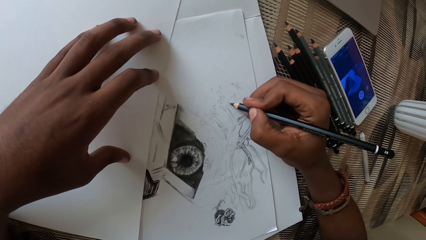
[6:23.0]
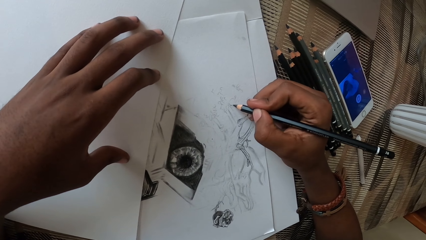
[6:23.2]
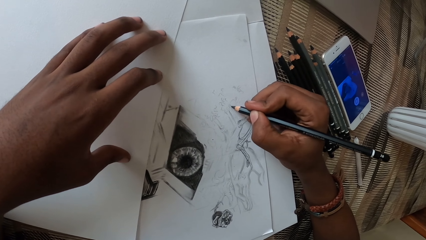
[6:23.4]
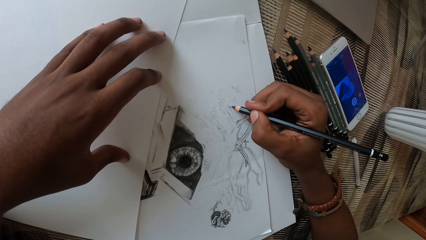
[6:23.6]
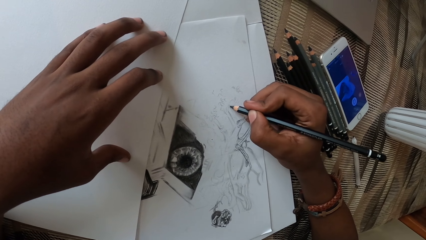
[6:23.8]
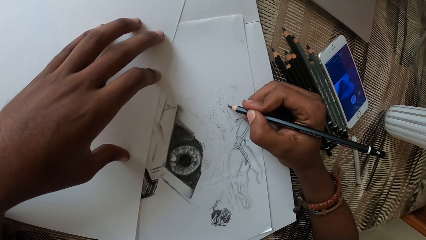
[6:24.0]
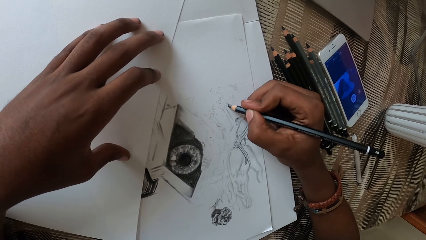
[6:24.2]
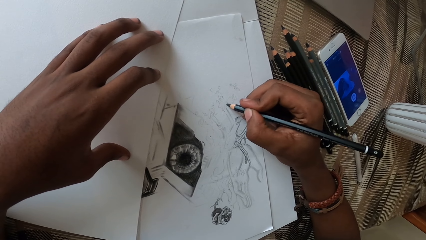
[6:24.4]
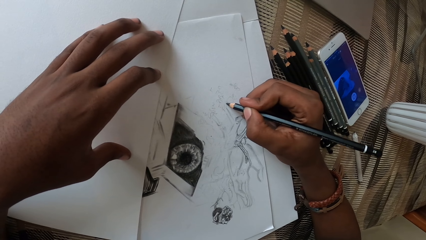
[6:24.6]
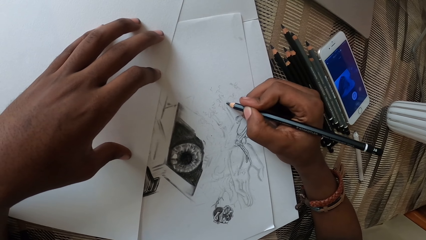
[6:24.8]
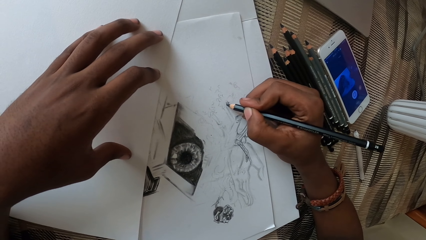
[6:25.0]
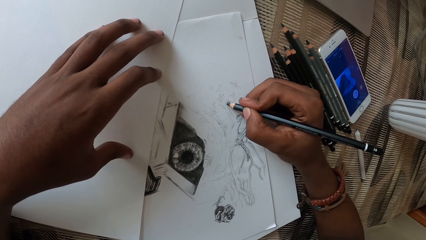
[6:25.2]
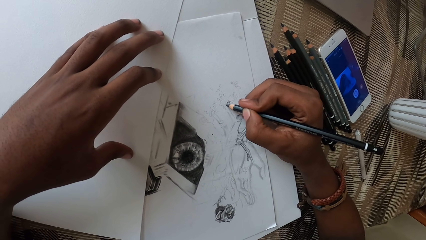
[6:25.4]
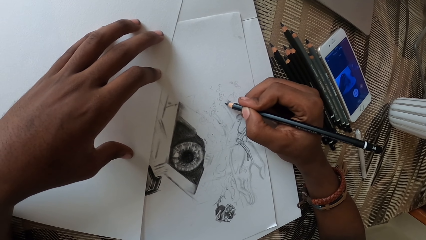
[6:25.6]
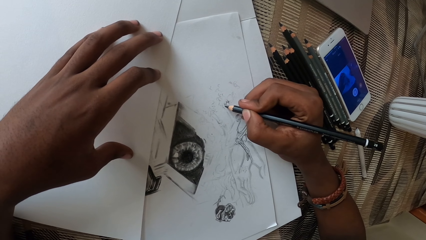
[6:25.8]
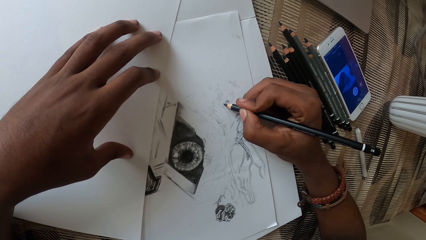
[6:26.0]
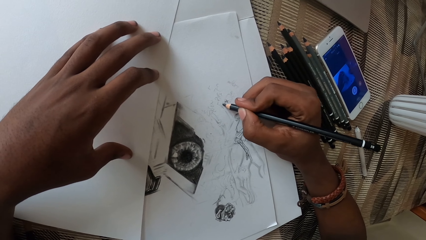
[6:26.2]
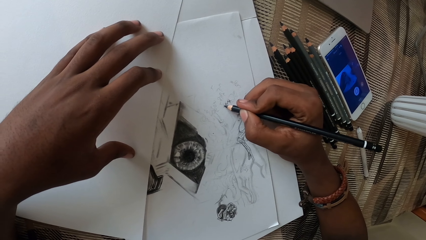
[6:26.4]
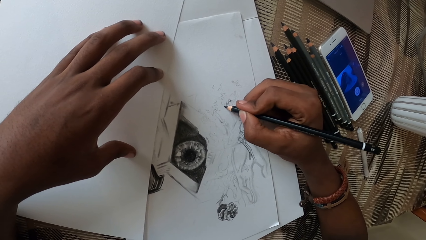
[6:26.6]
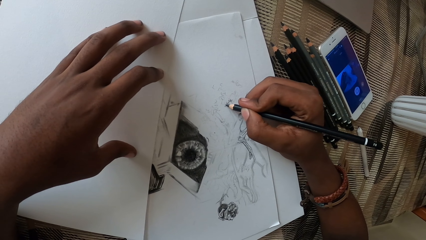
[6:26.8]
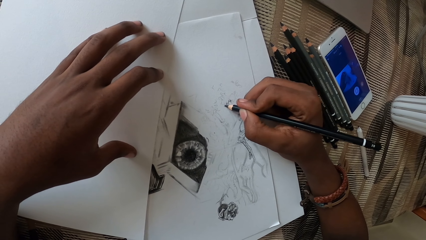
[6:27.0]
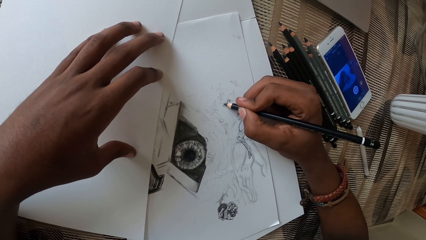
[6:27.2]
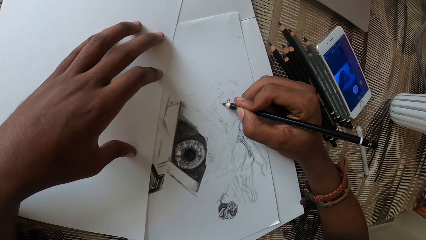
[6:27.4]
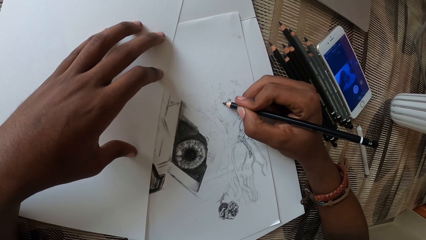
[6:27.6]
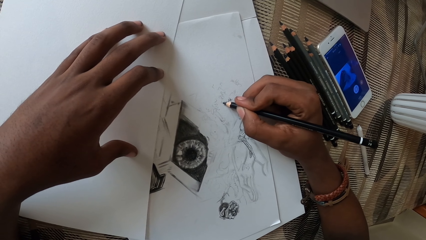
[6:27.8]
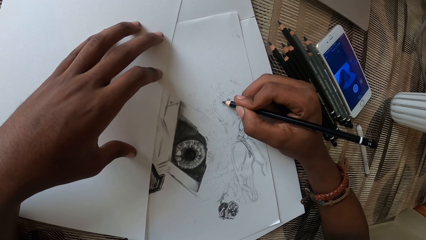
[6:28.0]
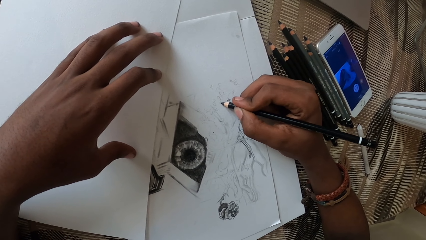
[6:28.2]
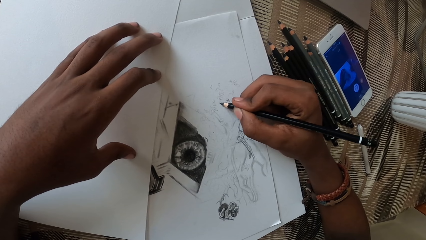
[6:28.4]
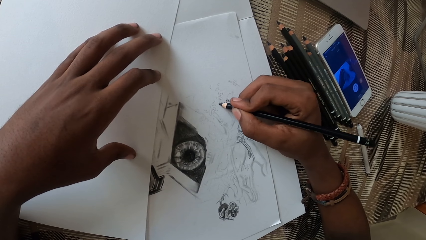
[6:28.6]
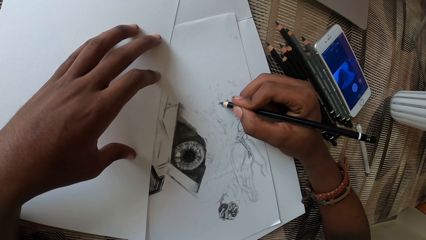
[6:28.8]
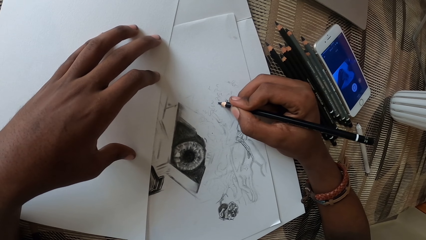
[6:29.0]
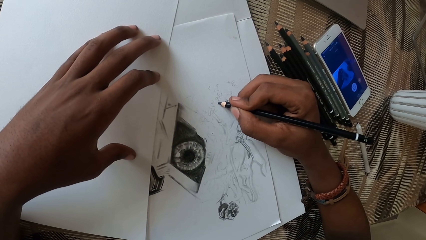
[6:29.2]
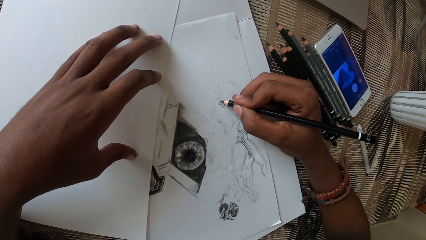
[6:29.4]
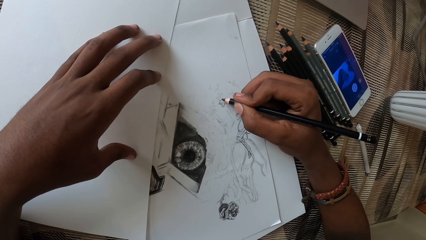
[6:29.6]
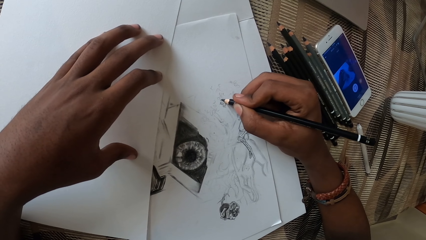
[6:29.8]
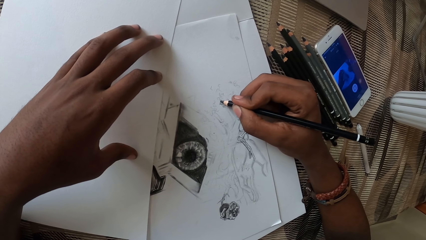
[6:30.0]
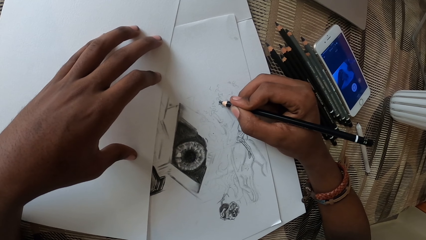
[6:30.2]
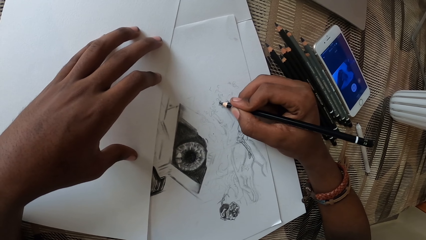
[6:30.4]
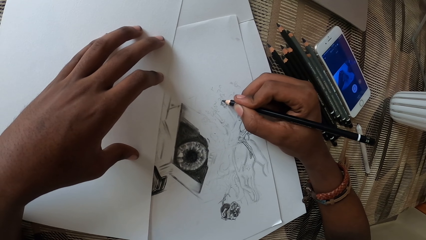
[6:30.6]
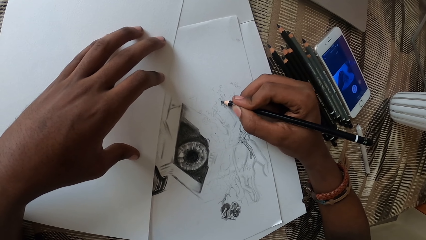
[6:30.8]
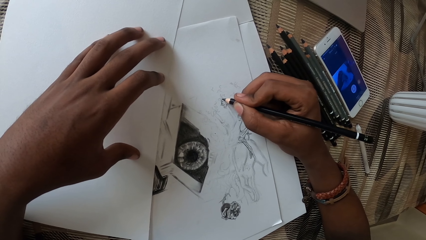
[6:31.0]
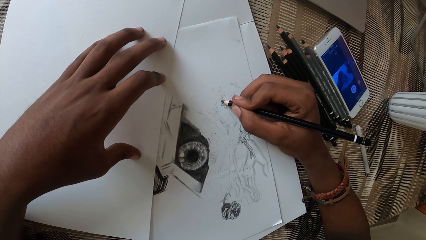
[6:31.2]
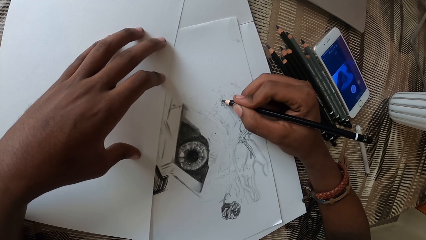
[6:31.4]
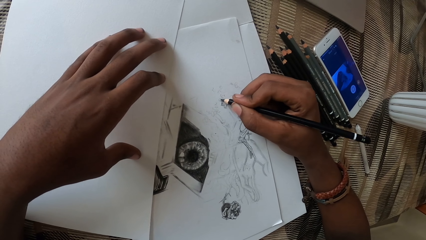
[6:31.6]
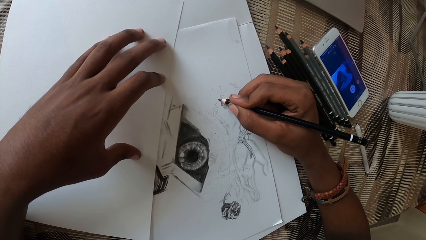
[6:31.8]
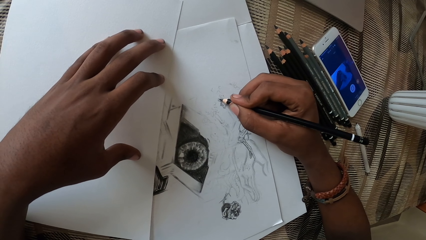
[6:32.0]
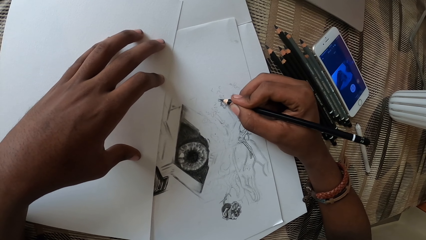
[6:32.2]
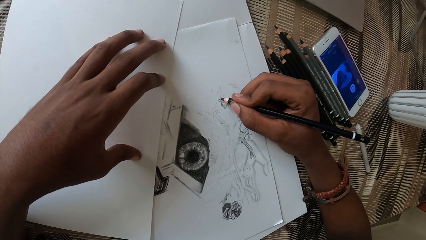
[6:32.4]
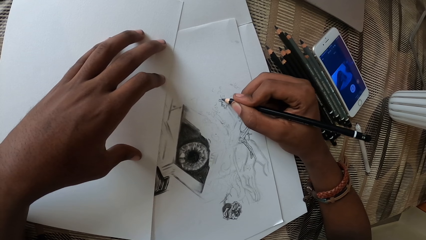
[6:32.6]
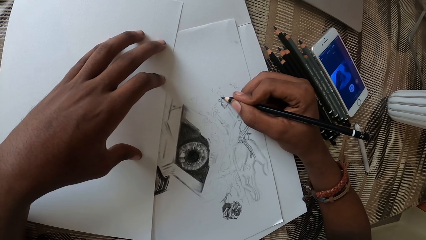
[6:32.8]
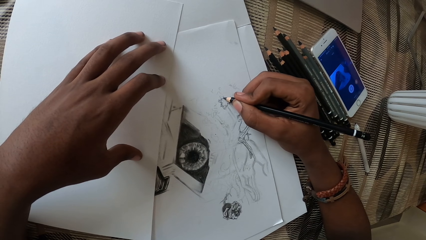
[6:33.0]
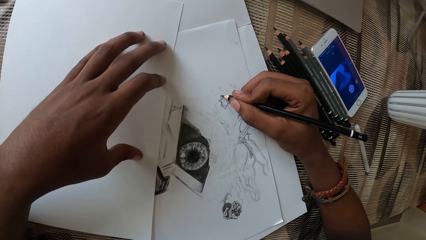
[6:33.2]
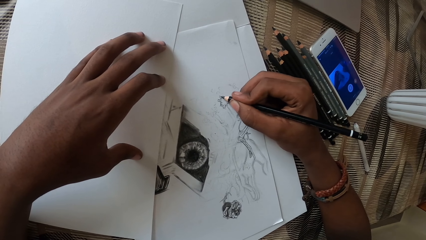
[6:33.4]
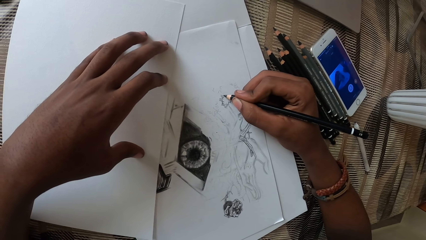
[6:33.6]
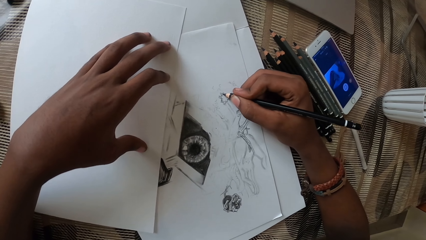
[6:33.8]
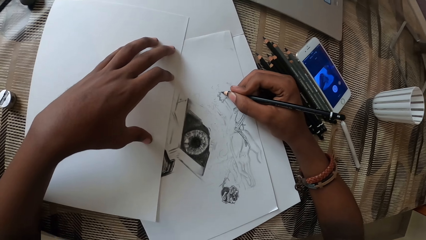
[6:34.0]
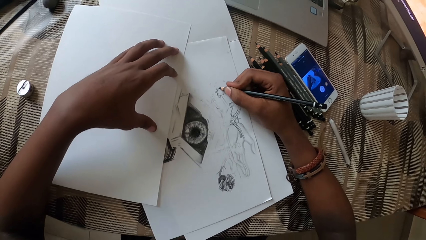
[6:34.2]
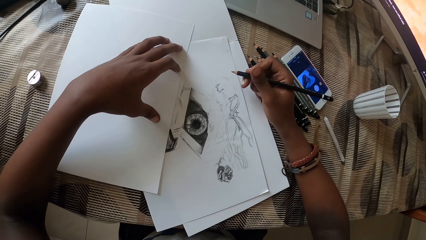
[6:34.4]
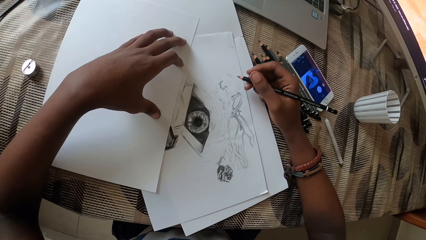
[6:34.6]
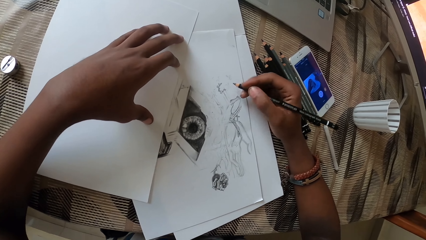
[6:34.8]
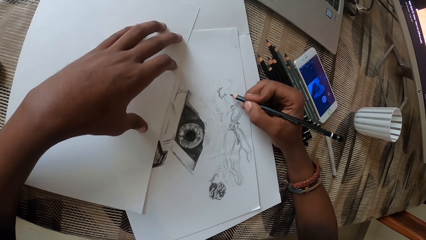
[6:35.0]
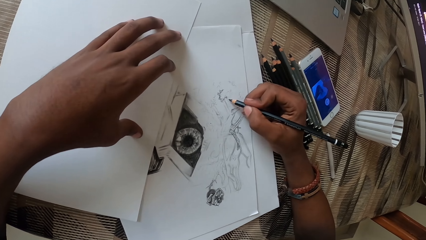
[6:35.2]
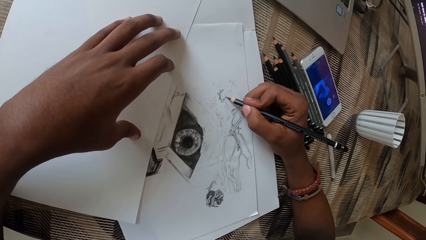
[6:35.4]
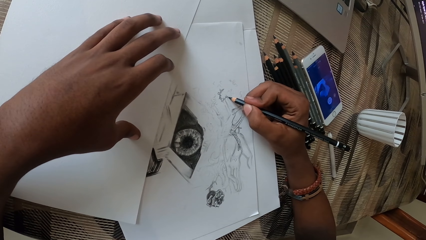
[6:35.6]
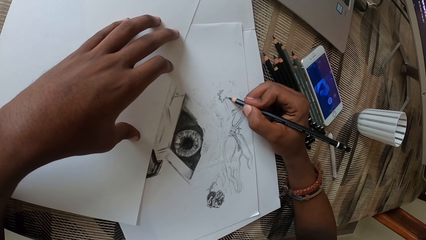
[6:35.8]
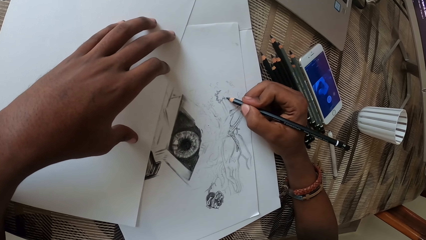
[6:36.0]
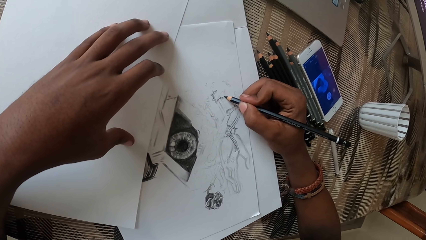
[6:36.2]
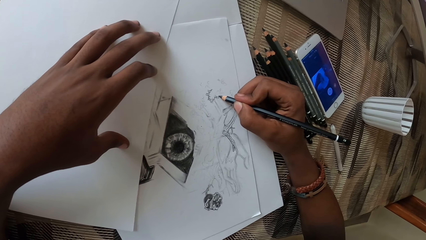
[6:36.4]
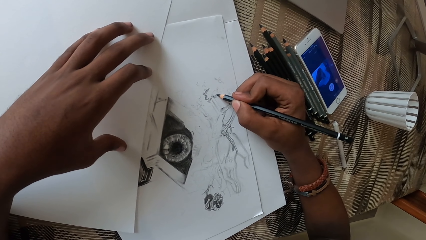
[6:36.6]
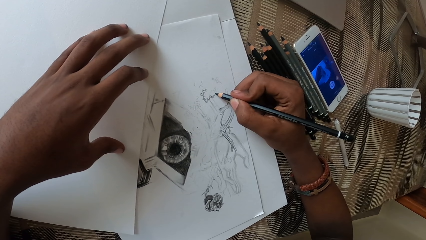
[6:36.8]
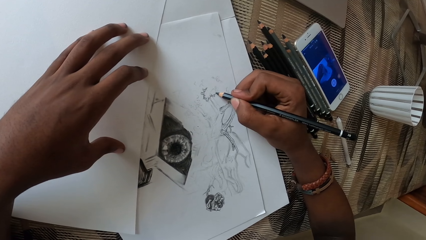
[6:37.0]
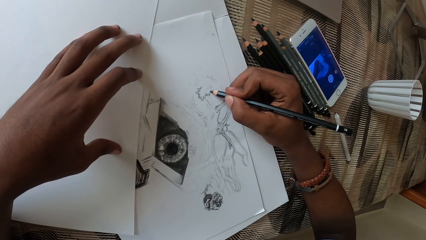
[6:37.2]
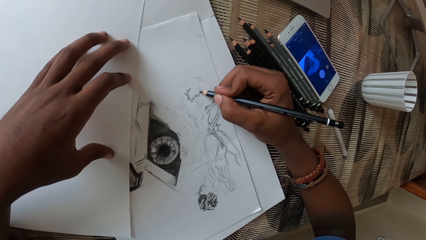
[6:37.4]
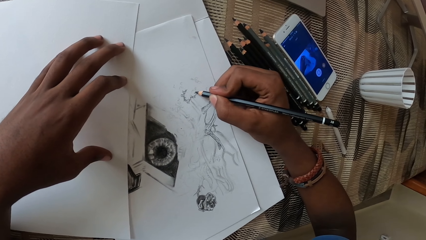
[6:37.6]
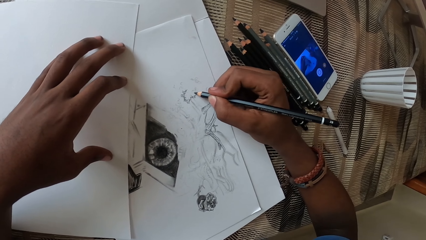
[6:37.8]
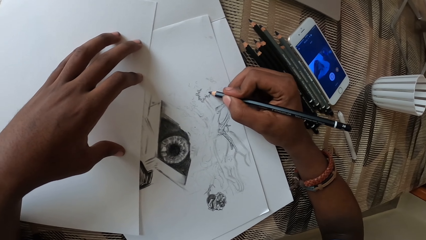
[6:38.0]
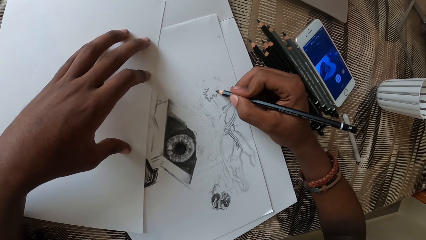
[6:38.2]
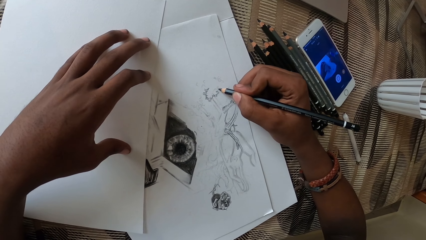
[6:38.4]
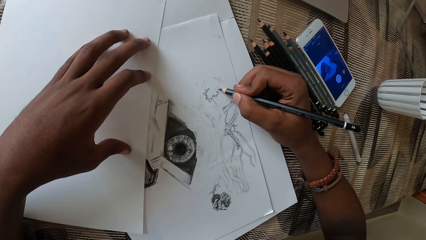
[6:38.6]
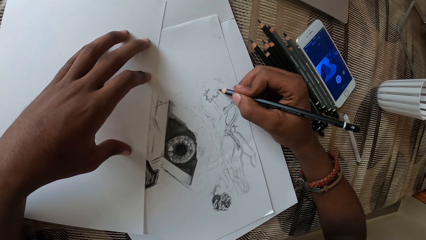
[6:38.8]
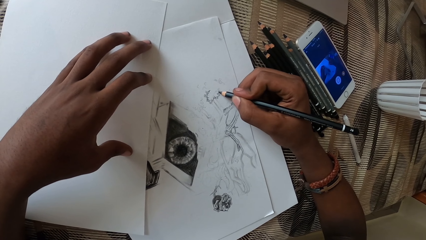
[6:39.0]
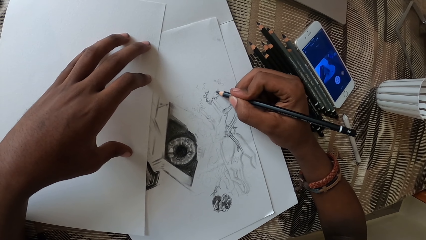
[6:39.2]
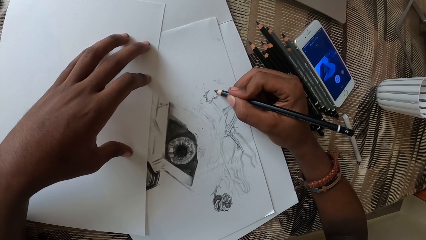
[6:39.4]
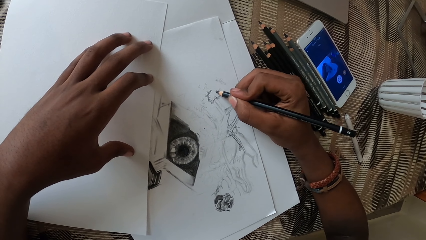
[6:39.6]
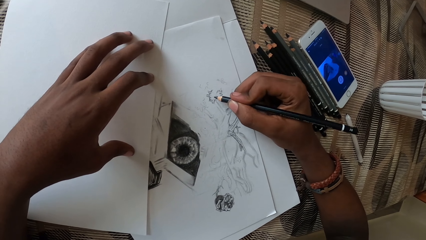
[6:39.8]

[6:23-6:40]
The camera wearer moves the pencil. They draw on a paper with the pencil.
